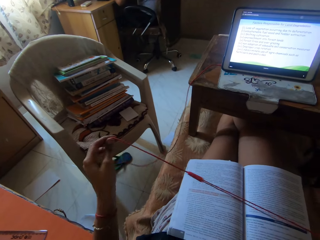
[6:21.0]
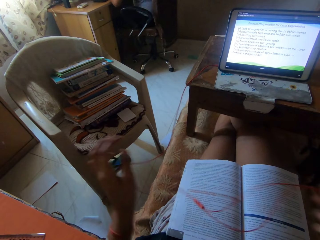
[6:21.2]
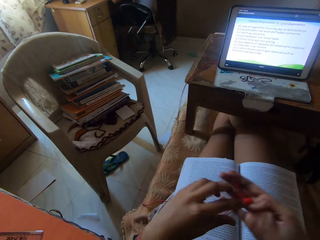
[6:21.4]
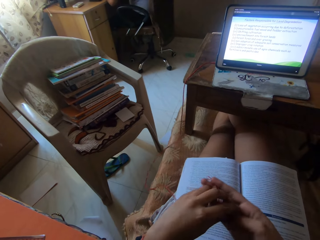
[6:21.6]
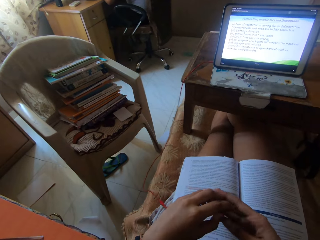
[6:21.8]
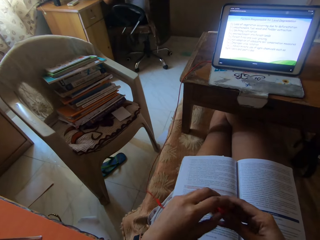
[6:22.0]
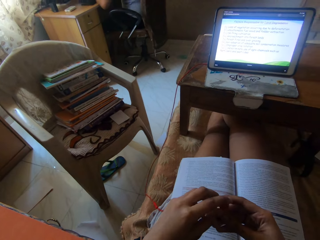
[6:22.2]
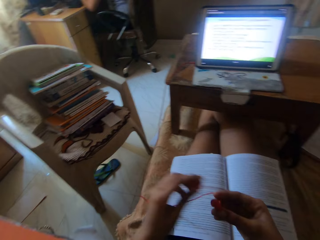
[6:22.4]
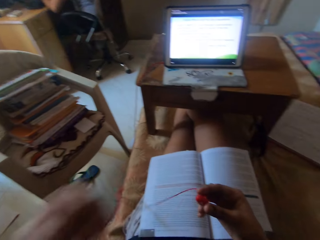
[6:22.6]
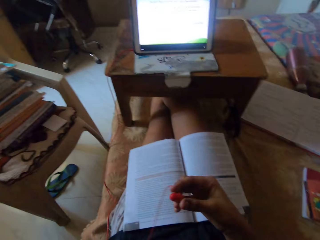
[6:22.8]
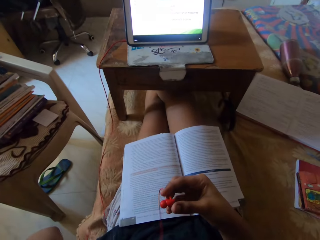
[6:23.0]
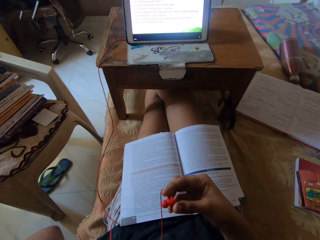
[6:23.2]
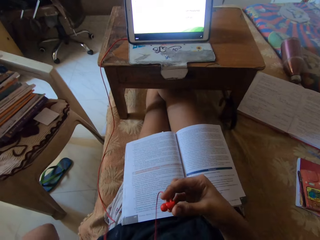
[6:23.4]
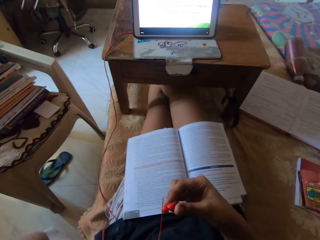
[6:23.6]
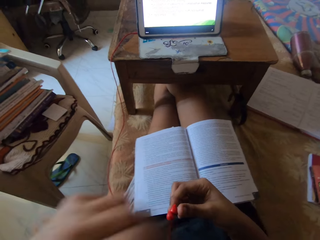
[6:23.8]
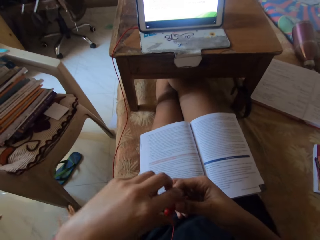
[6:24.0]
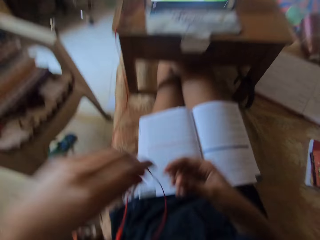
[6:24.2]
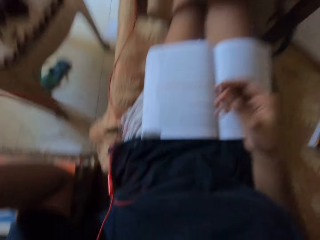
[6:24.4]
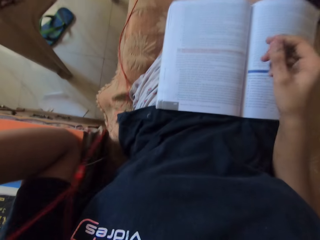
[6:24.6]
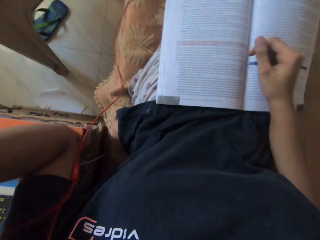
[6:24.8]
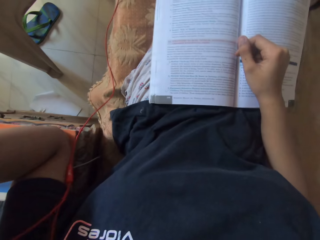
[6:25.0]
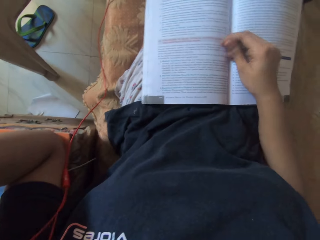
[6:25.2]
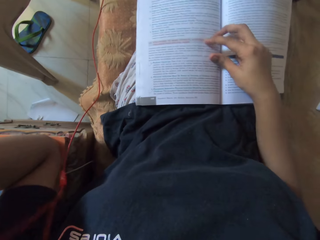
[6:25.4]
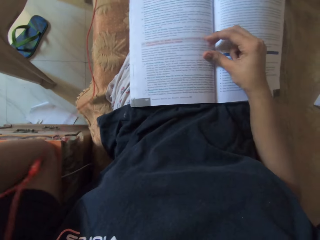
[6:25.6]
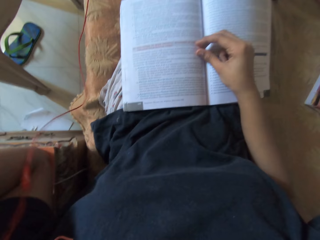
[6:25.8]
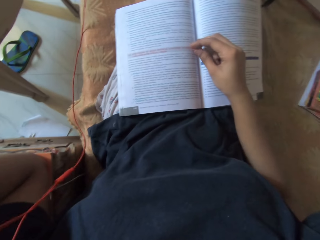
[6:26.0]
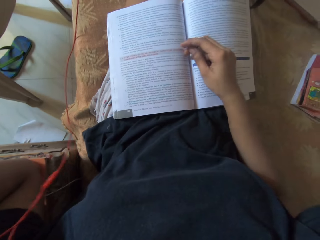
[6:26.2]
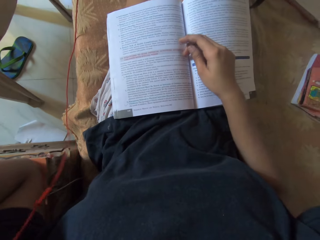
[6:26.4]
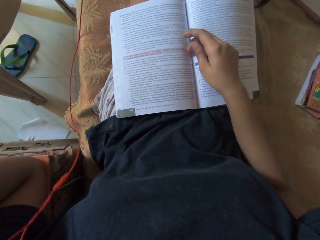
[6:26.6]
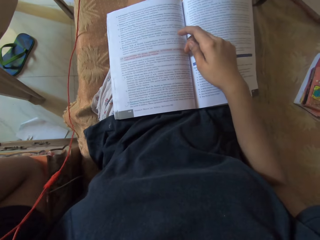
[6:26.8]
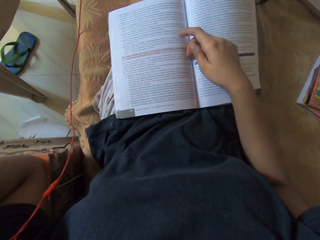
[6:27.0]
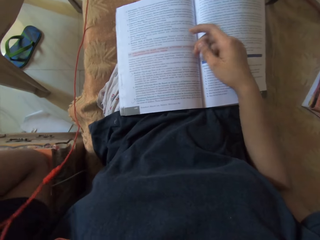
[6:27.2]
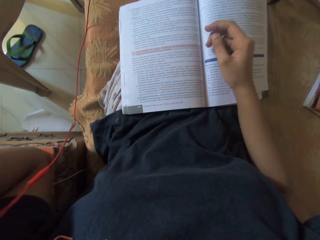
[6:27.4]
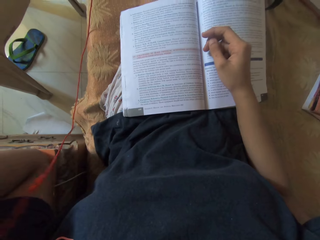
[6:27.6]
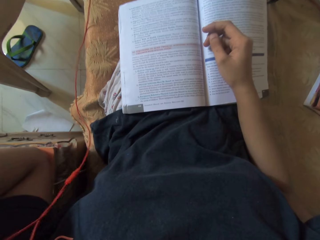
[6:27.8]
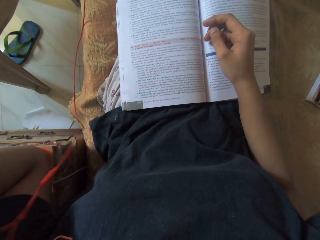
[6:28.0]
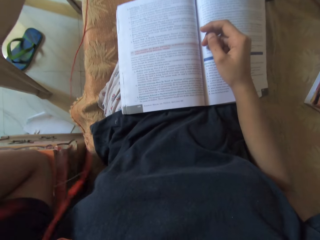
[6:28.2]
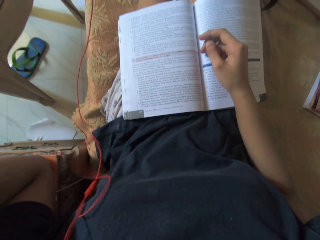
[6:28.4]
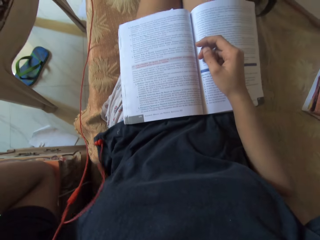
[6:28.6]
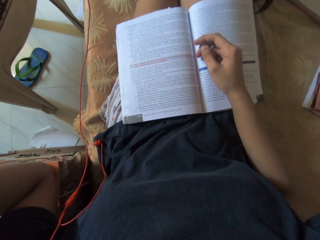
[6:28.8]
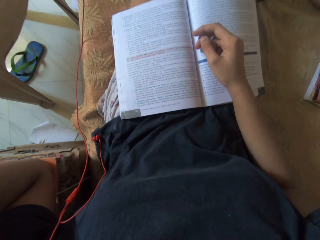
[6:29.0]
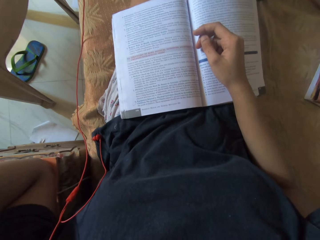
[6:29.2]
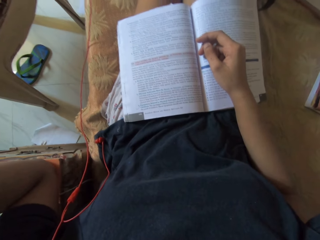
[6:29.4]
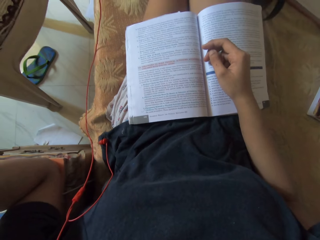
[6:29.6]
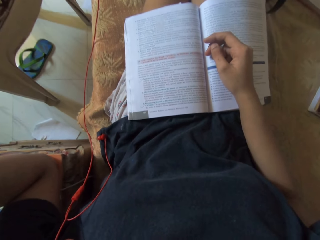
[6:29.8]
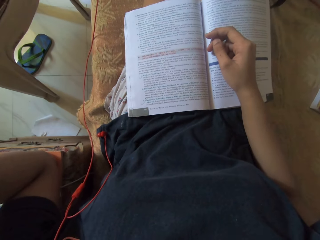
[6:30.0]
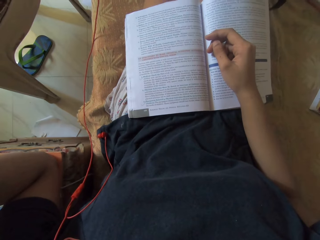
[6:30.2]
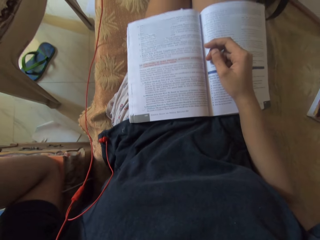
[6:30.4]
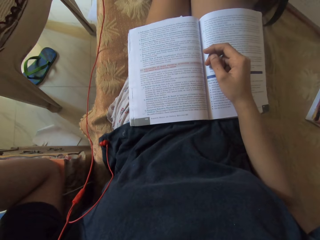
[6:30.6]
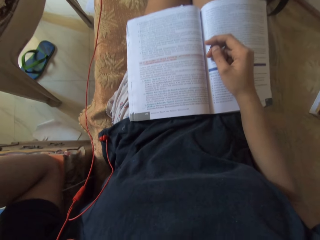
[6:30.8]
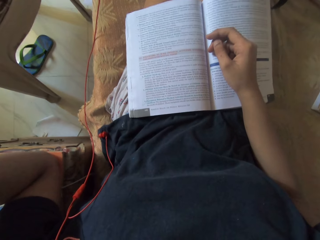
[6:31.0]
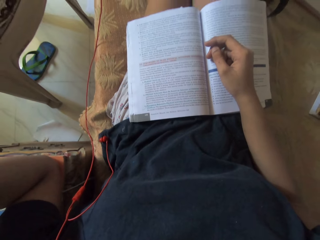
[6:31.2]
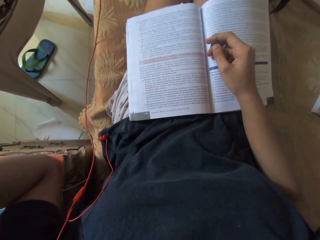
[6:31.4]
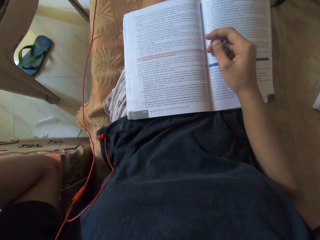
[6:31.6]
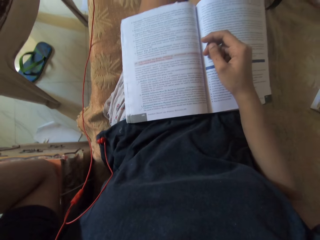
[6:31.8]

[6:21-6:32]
The camera wearer raises an earbud in her left hand. She passes the earbud on the earpiece from her right hand to her left hand. She raises the earbud in her left hand. She places her right hand on the book on her laps.

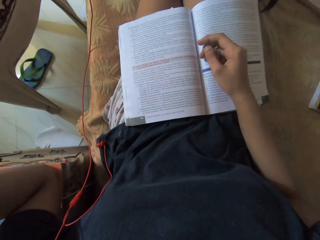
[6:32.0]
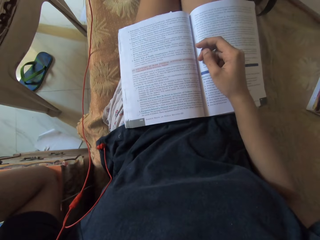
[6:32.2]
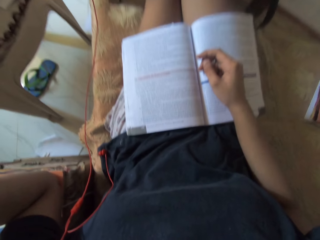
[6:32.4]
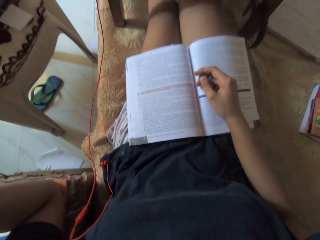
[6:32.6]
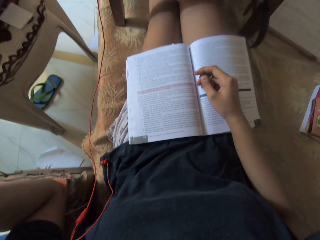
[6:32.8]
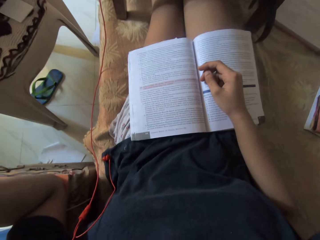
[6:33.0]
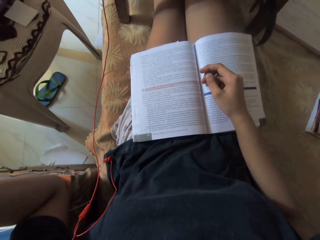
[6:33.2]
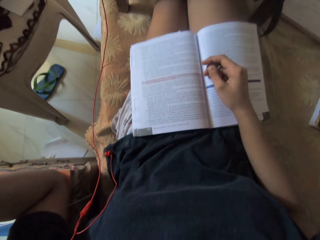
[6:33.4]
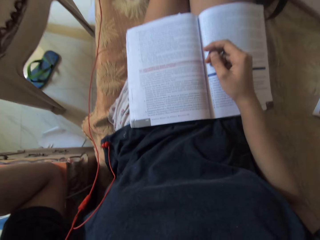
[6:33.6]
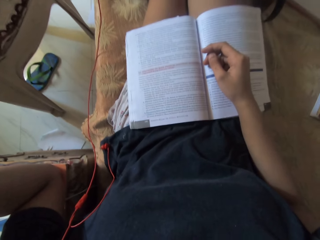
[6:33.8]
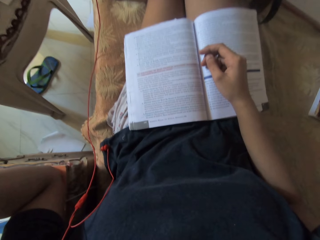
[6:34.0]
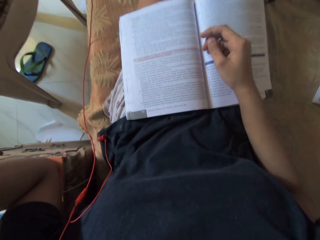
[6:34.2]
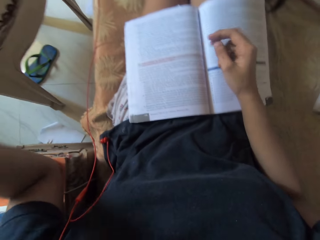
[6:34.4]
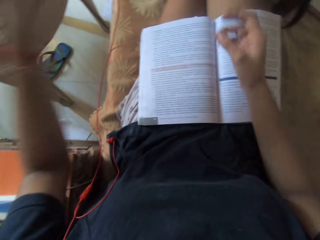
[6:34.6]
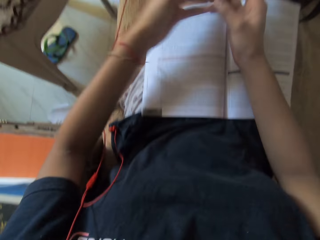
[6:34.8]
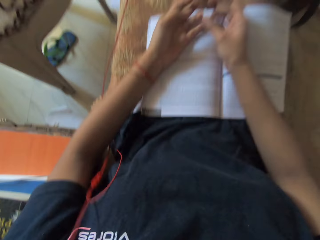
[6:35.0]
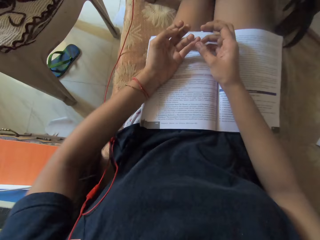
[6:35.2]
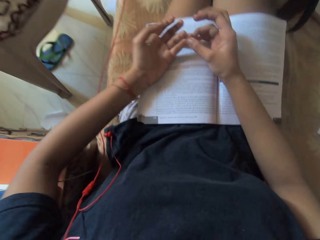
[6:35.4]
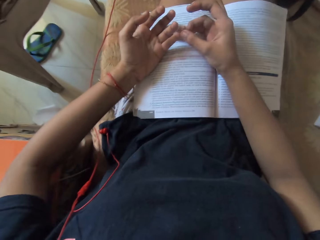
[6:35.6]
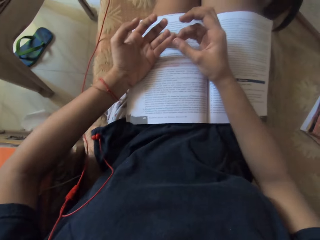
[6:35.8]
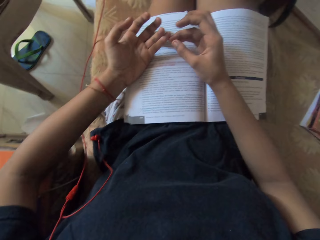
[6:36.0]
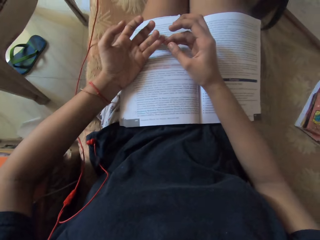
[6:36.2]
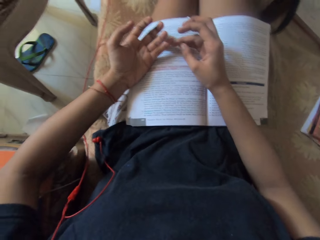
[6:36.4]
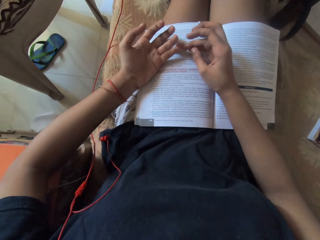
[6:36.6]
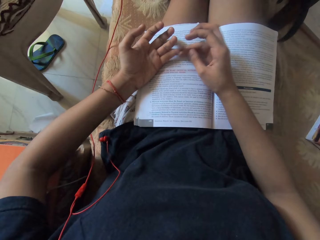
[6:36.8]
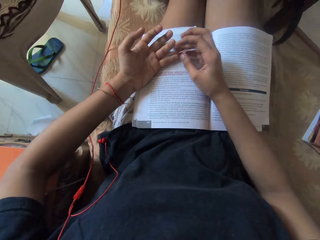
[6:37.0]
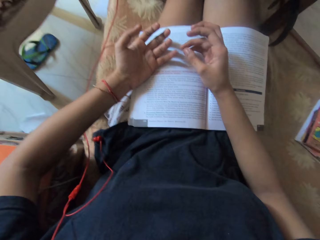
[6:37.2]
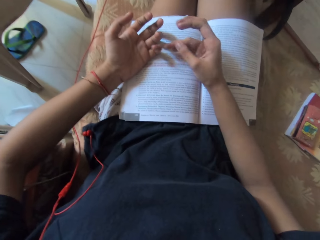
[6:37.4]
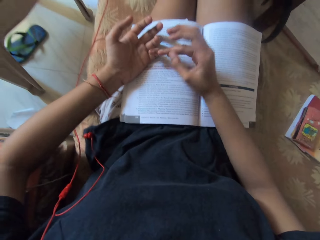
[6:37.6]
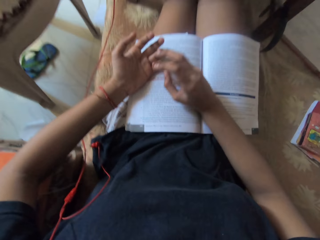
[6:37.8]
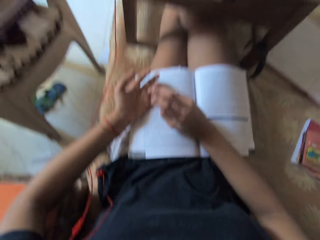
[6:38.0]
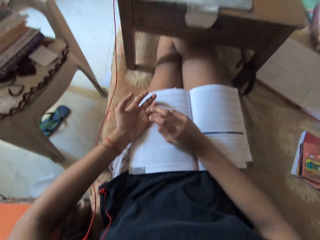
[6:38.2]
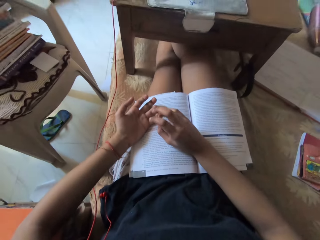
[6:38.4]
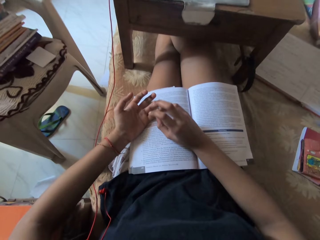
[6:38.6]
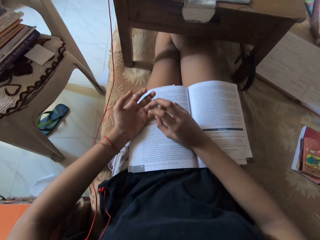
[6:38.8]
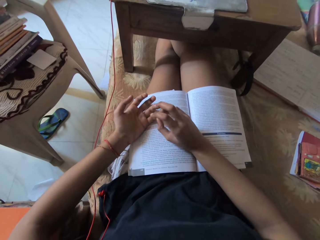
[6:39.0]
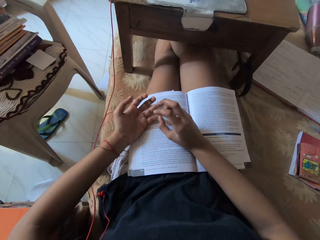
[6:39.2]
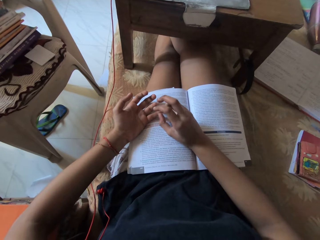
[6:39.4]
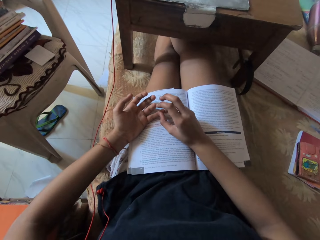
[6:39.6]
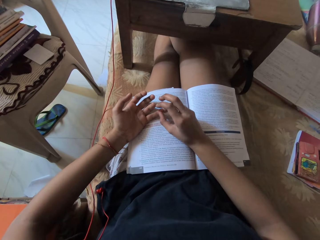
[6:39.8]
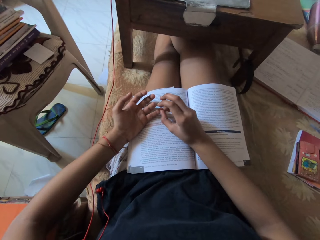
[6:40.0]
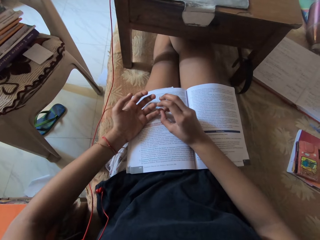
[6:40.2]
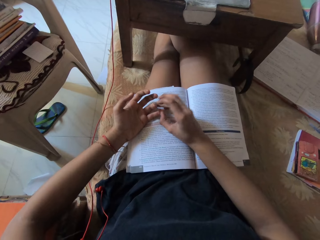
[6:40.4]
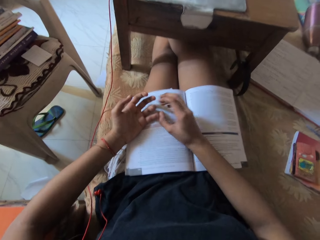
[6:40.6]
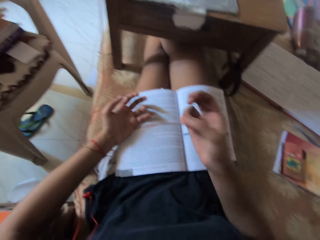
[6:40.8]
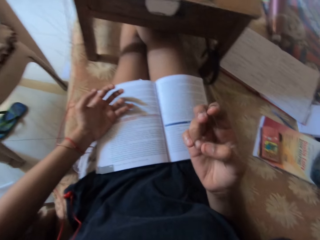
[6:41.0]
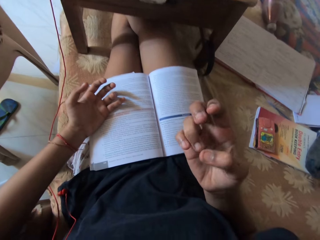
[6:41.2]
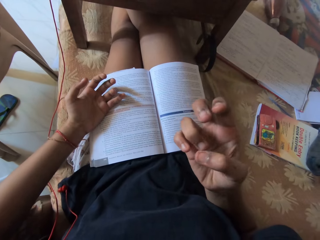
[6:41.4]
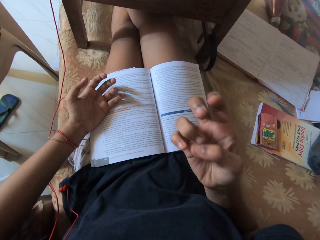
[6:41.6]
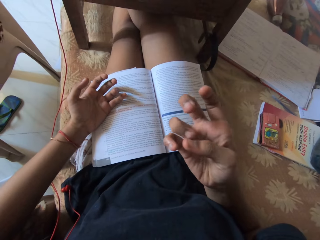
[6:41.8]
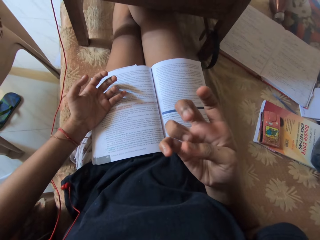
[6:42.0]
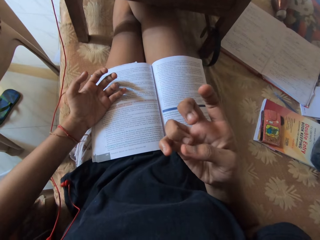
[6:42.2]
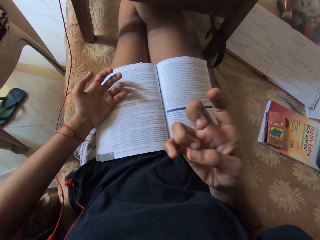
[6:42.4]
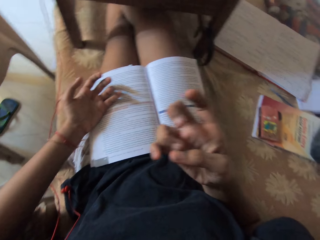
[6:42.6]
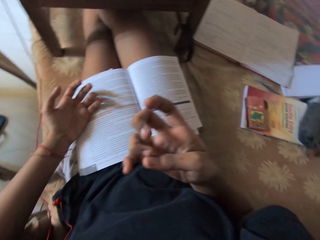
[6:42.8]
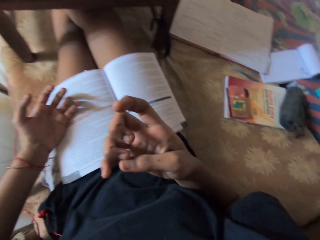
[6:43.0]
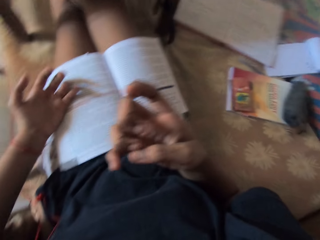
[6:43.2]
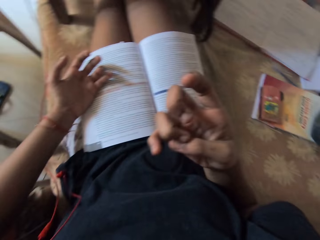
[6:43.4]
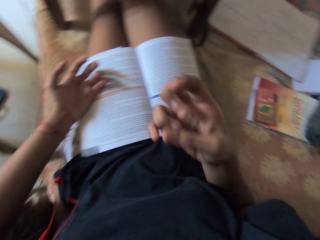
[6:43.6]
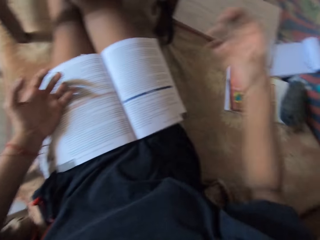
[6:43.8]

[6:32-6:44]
The camera wearer places her left hand on the book on her laps.
